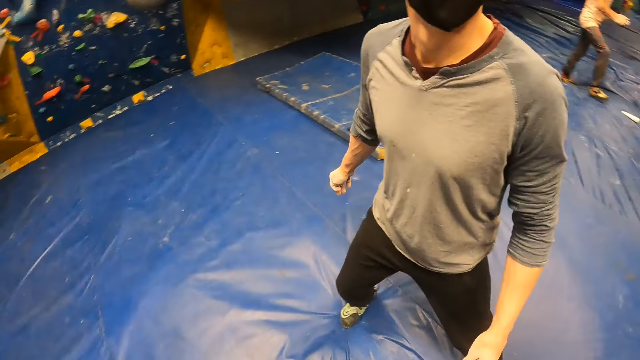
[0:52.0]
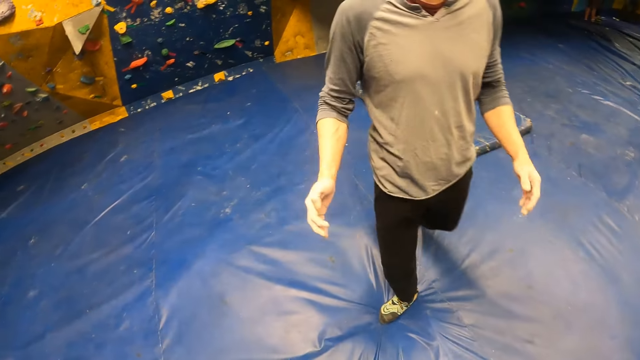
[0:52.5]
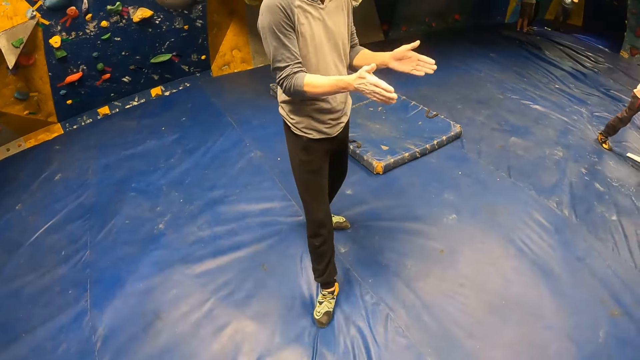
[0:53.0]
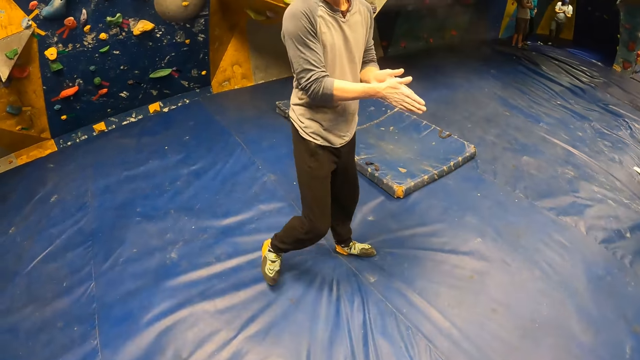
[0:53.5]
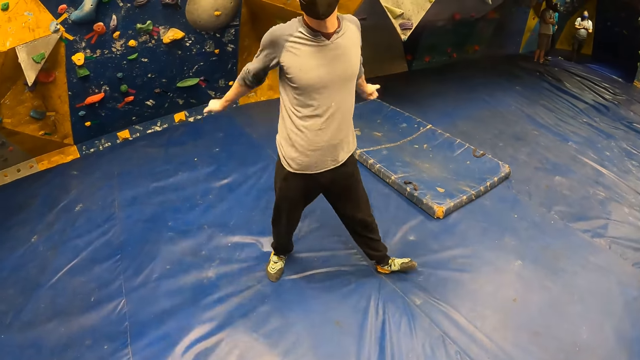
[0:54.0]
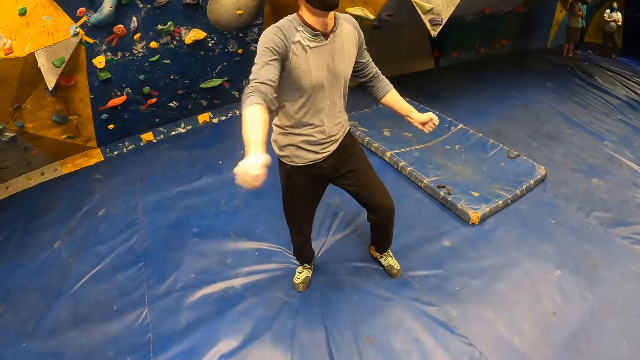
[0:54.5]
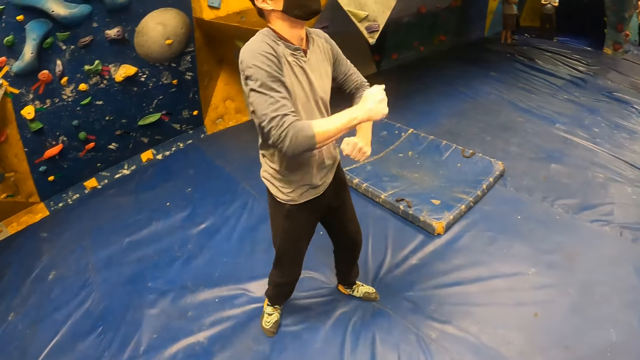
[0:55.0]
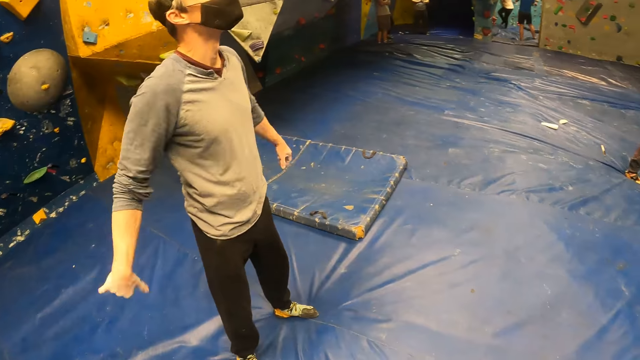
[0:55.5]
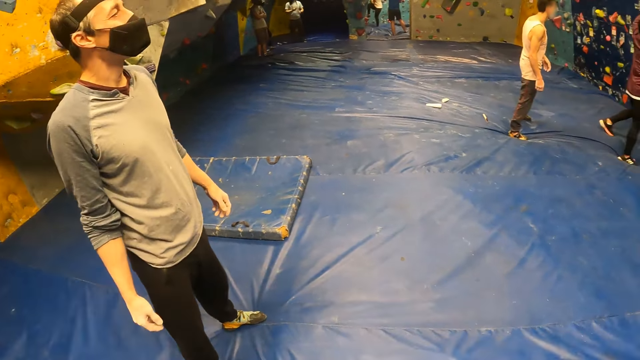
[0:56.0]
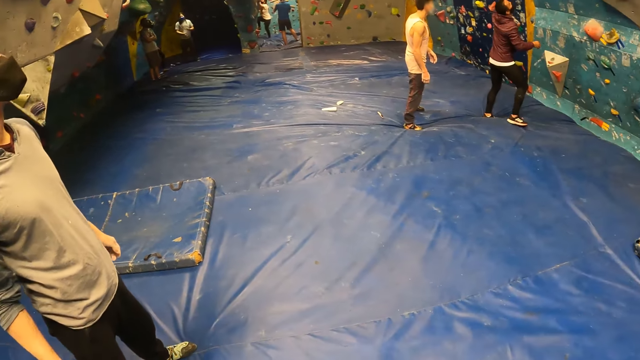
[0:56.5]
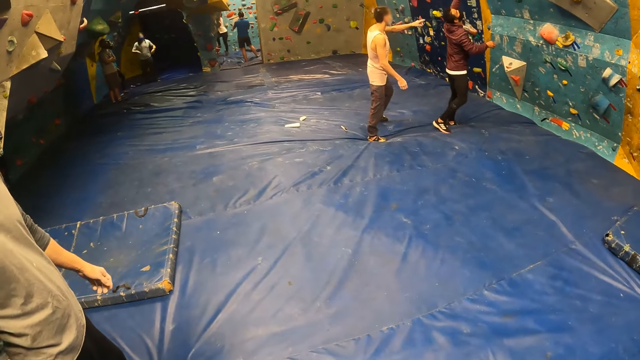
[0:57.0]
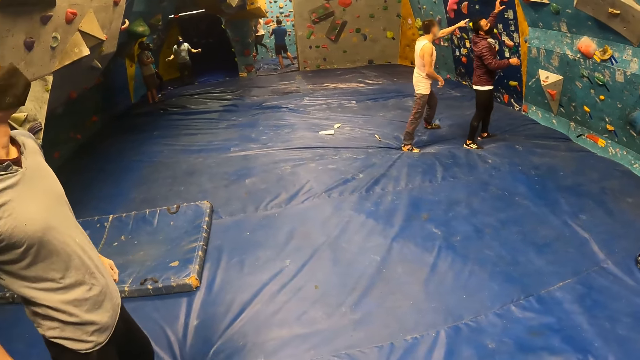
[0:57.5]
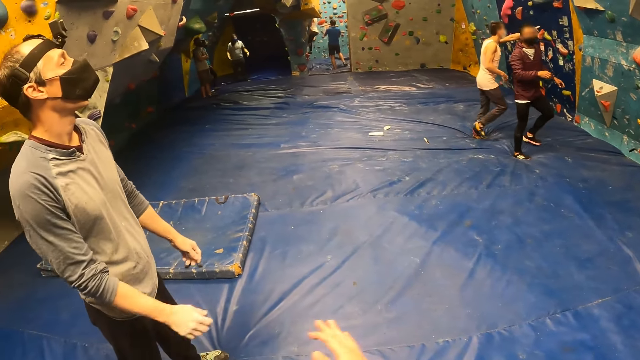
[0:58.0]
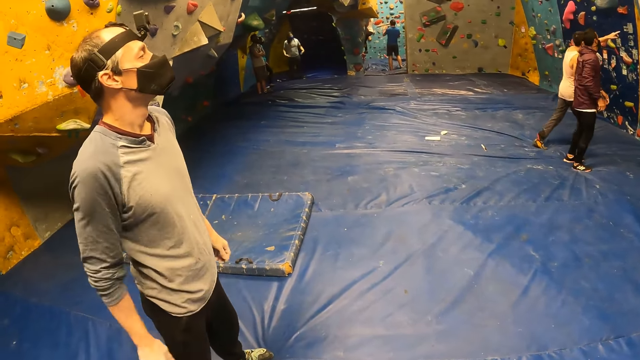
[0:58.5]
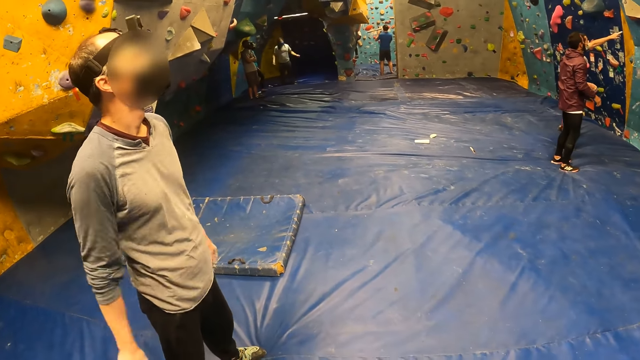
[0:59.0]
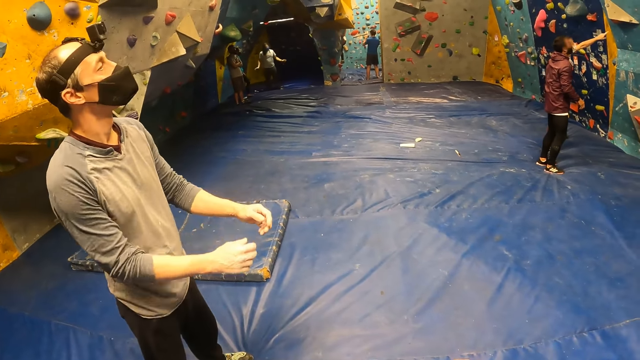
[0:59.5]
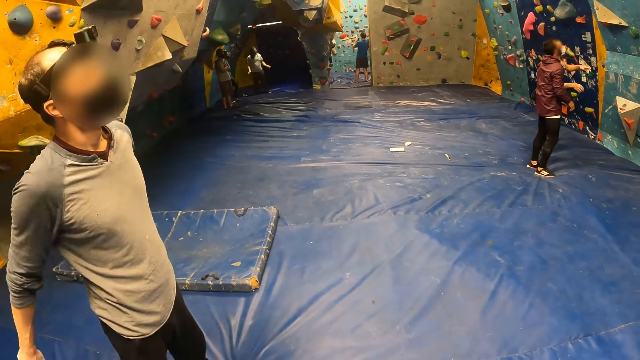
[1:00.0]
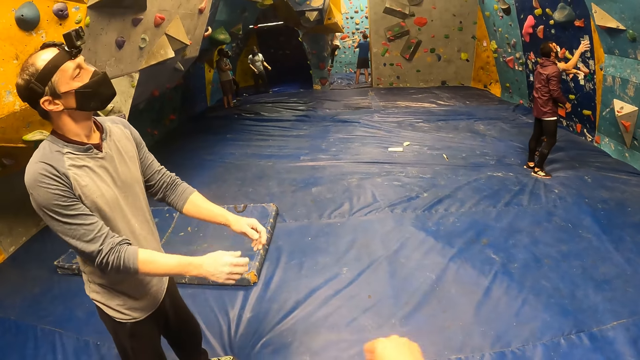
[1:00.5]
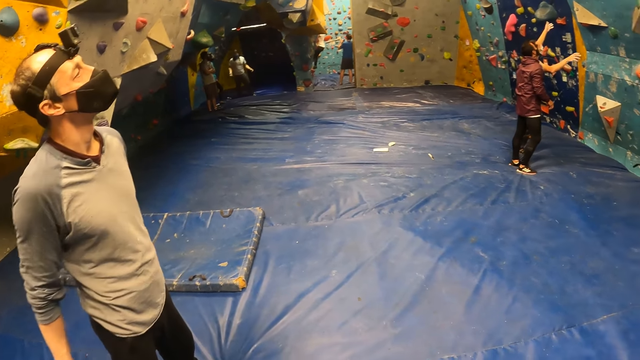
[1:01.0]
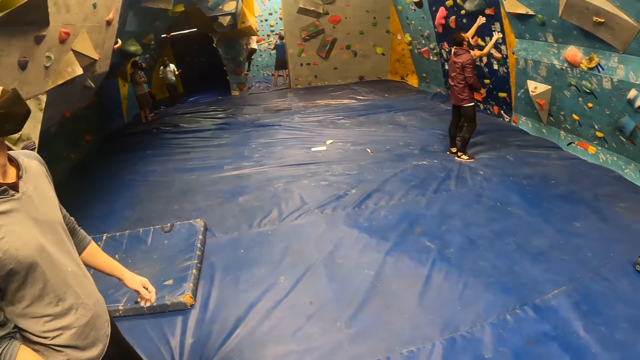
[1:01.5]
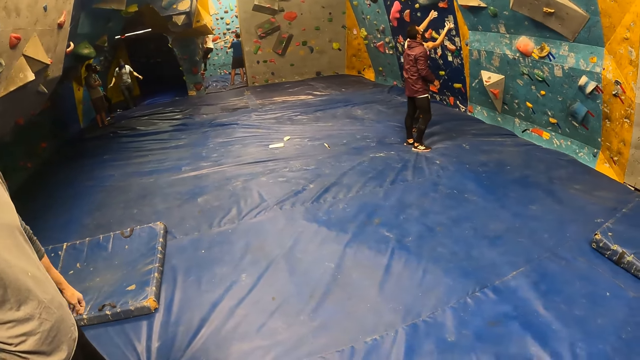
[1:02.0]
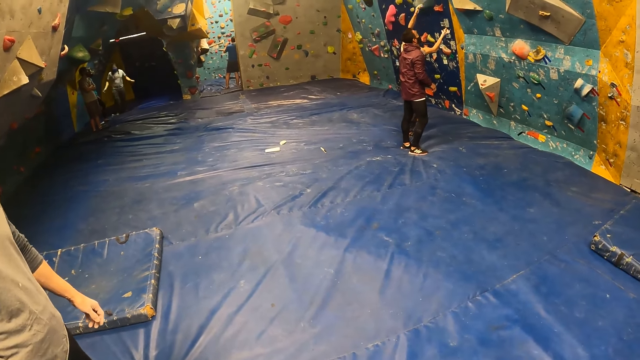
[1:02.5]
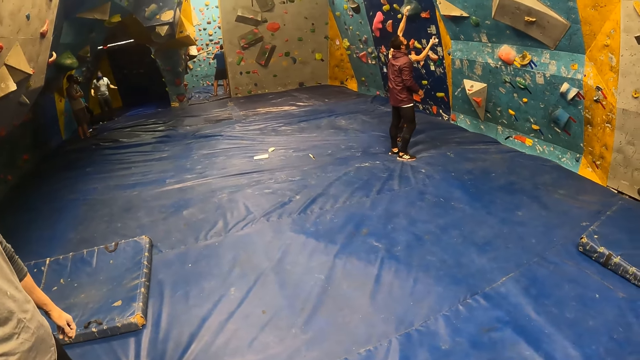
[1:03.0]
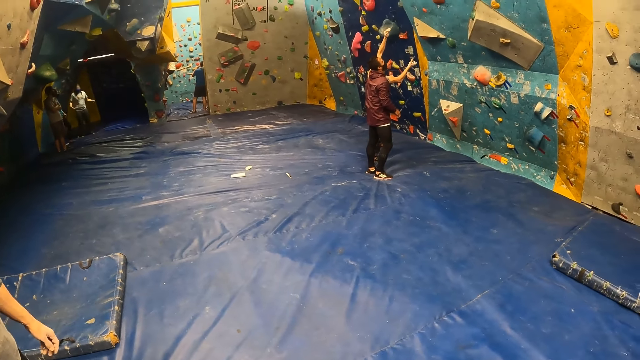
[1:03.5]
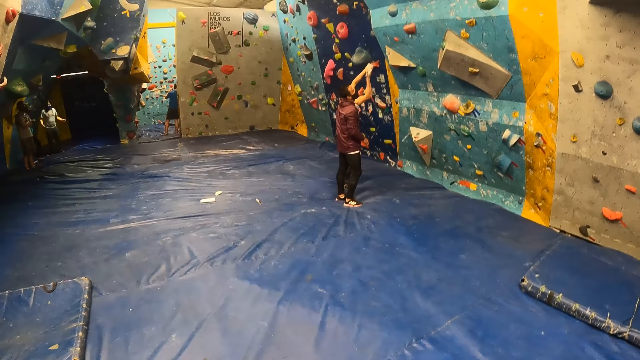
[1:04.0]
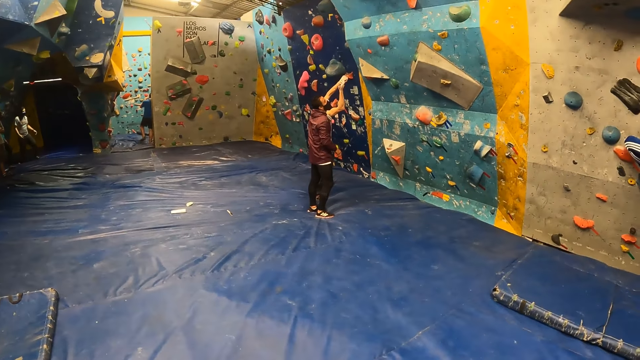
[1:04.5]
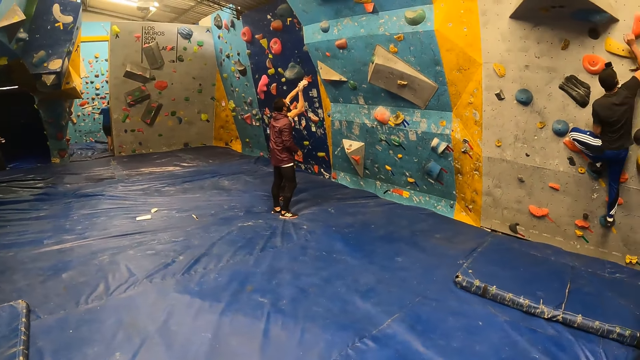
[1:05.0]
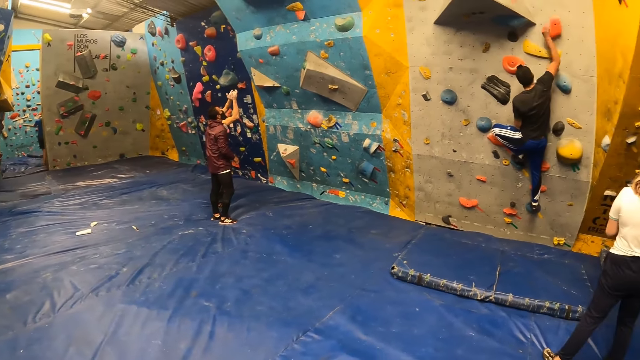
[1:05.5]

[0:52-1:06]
The camera wearer turns to the side. A person walks around, runs hands together, and swings hands around. The camera wearer turns around. The person swings hands around. The camera wearer turns around.

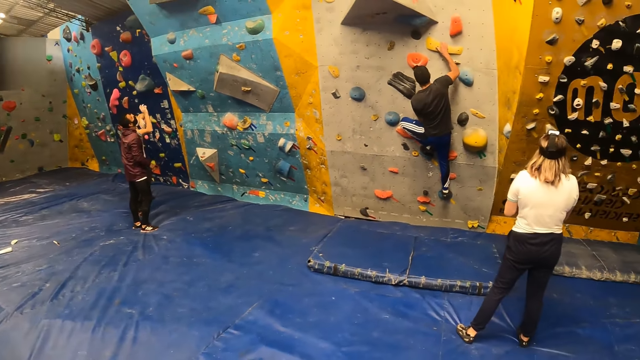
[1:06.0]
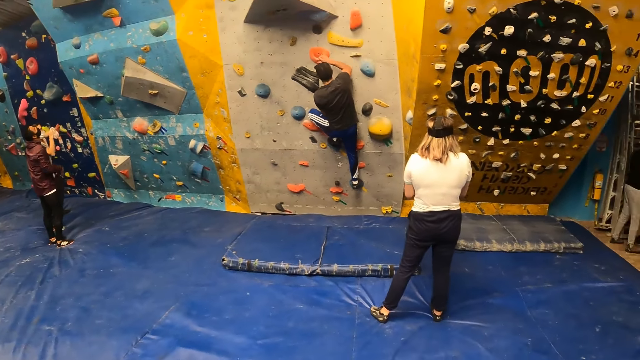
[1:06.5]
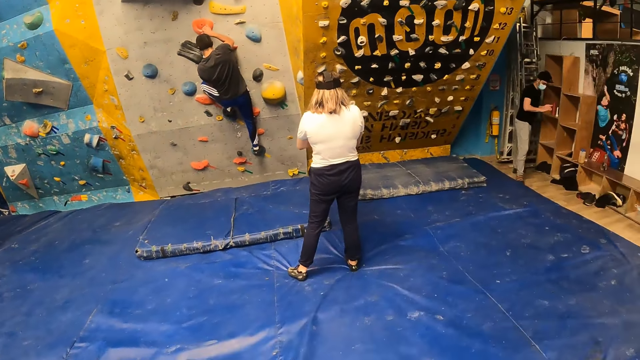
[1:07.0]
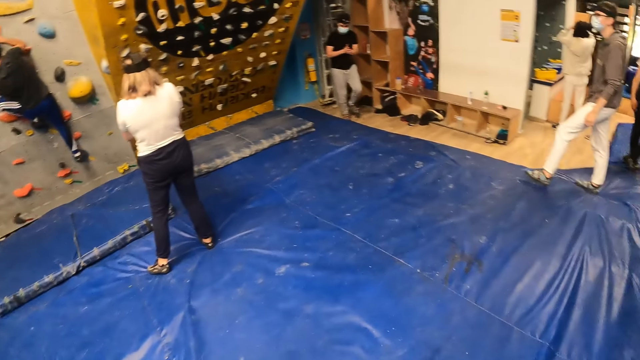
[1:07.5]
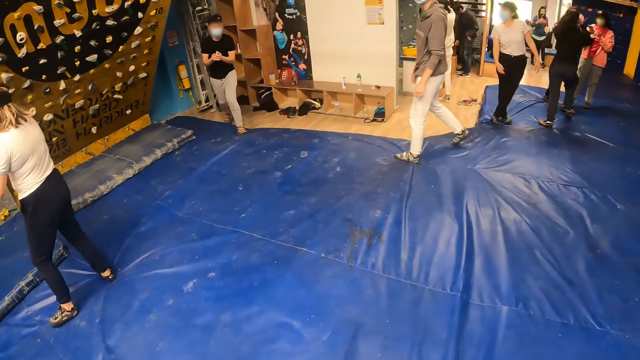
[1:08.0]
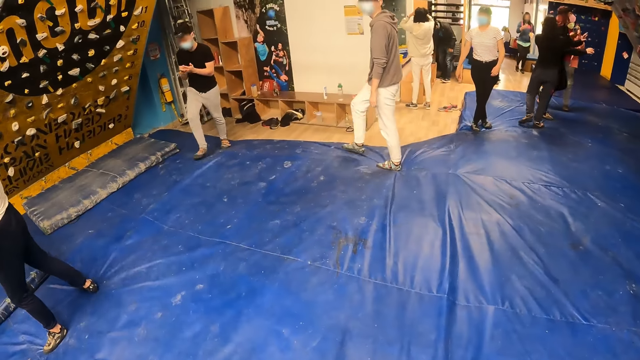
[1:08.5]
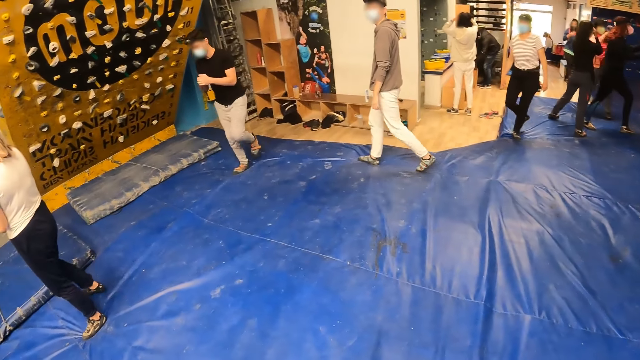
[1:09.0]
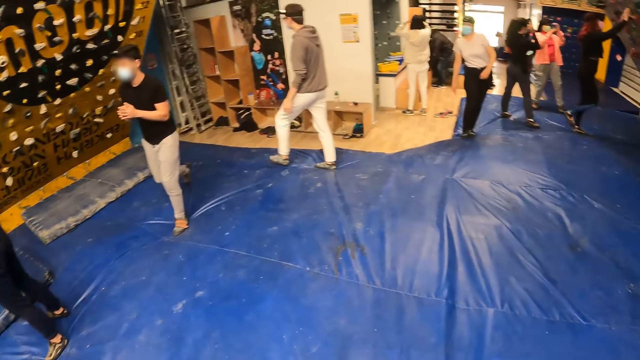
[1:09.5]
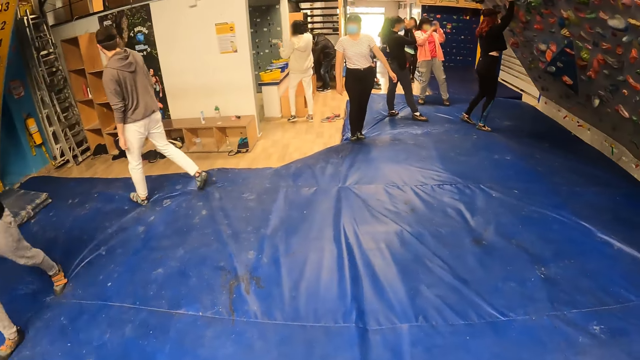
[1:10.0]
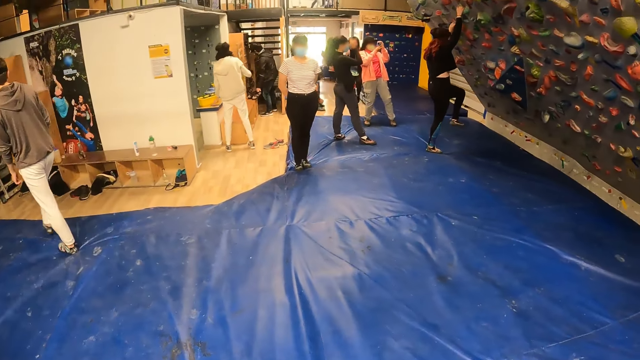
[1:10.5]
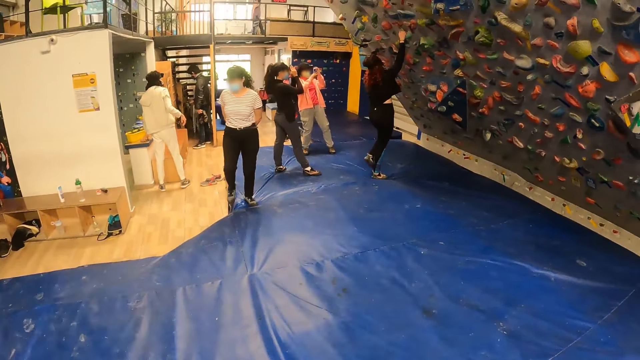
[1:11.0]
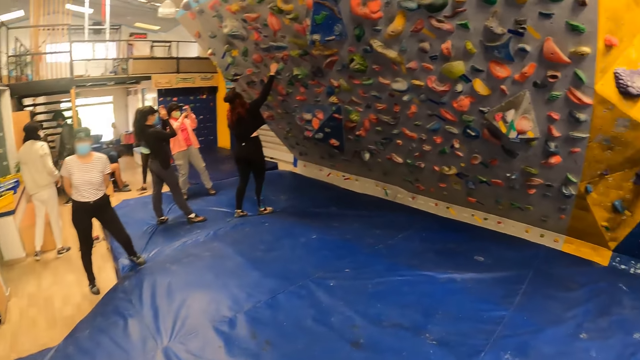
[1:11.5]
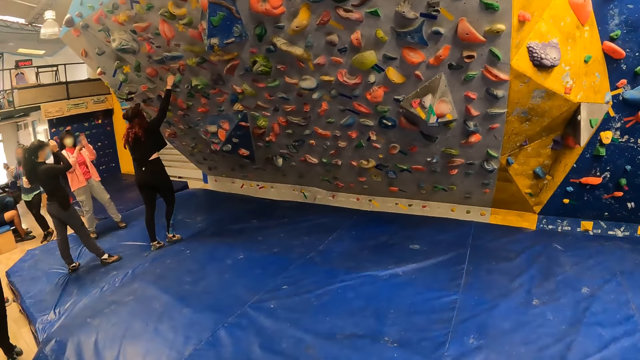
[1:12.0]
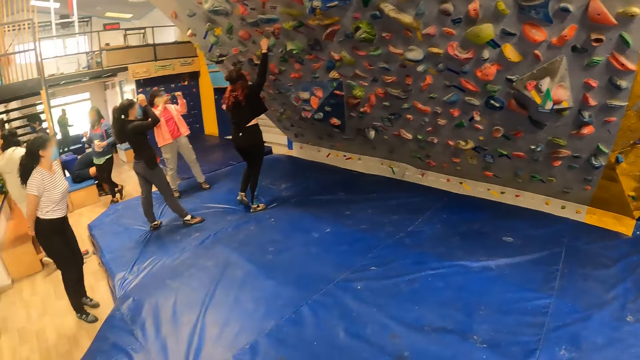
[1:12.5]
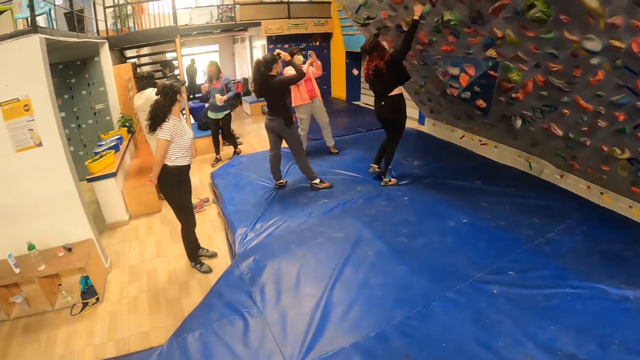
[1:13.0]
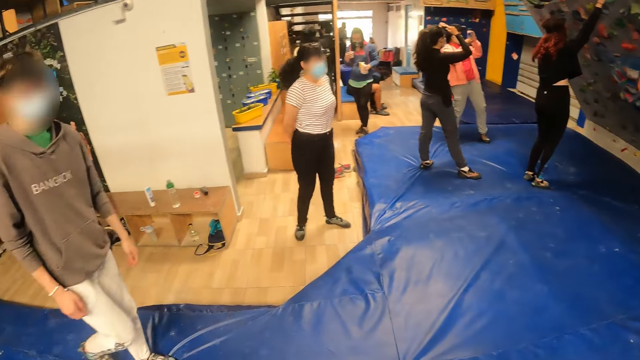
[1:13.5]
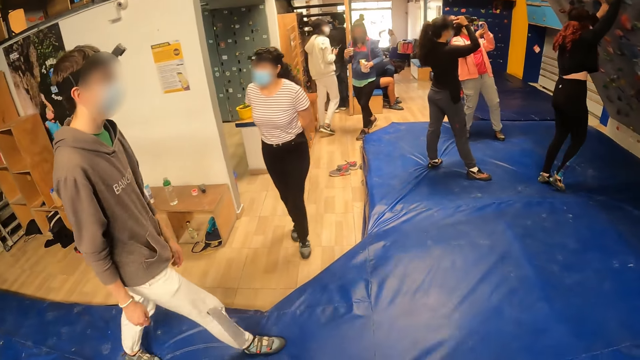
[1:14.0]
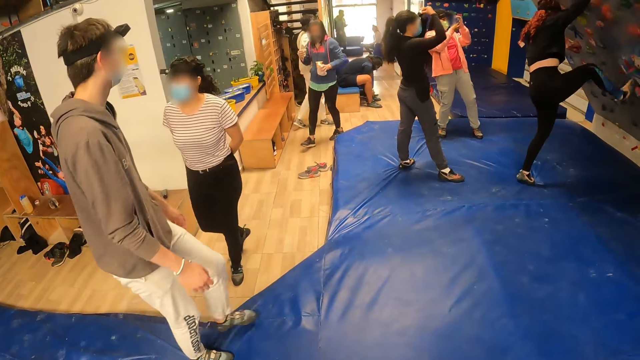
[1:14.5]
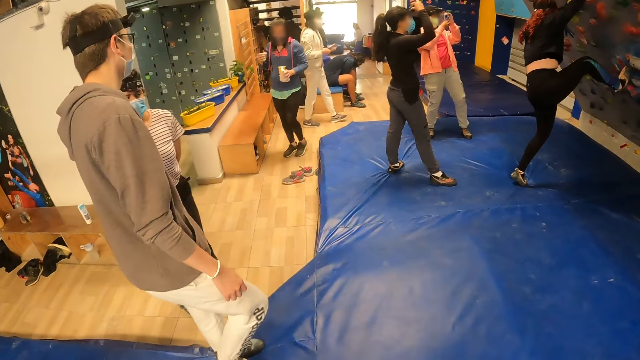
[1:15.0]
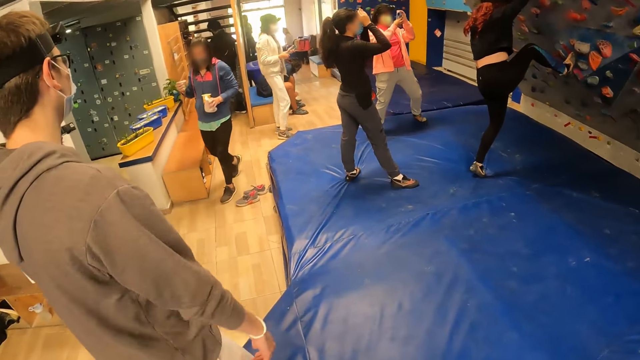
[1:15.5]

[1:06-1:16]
The camera wearer walks around. They turn around.
